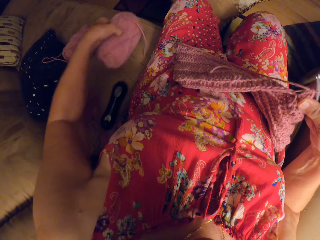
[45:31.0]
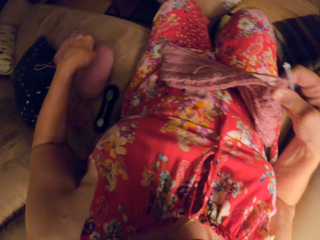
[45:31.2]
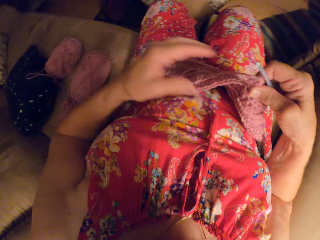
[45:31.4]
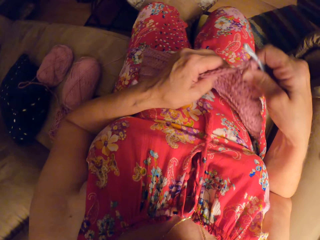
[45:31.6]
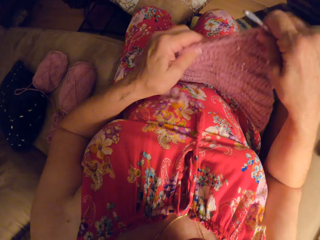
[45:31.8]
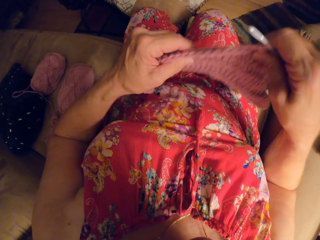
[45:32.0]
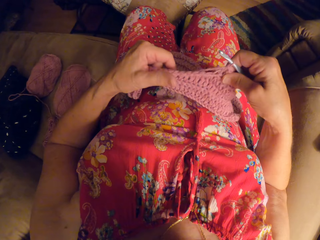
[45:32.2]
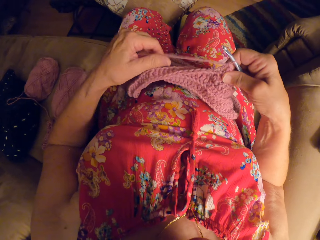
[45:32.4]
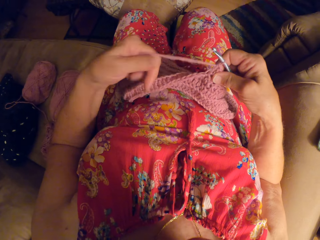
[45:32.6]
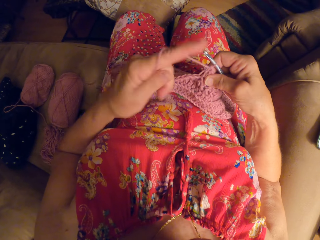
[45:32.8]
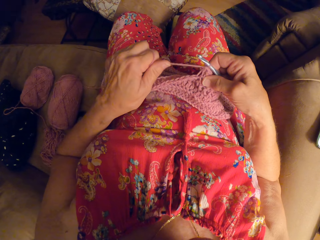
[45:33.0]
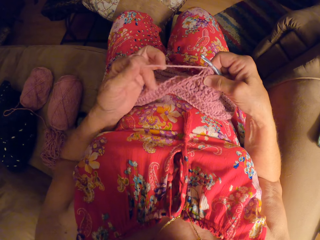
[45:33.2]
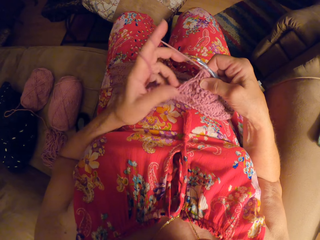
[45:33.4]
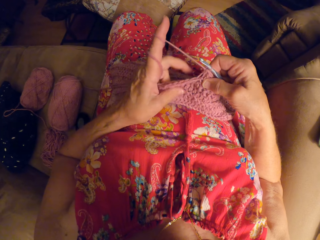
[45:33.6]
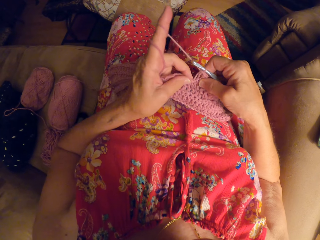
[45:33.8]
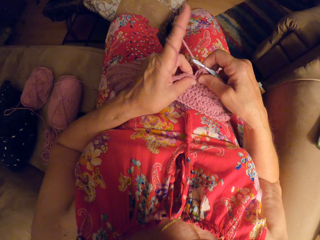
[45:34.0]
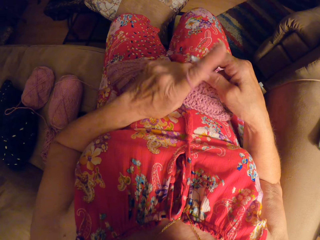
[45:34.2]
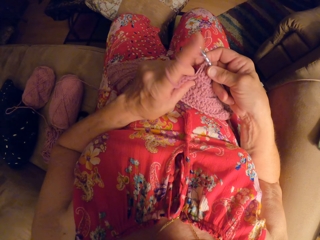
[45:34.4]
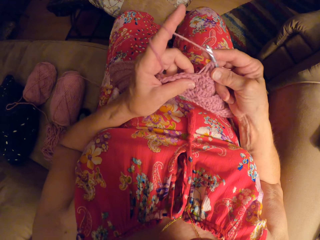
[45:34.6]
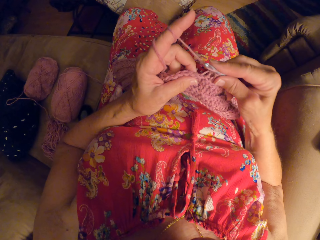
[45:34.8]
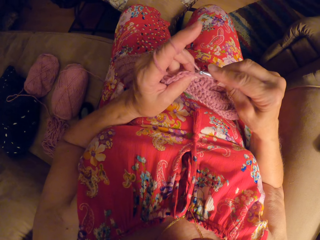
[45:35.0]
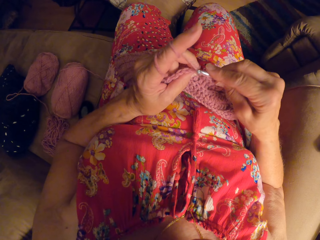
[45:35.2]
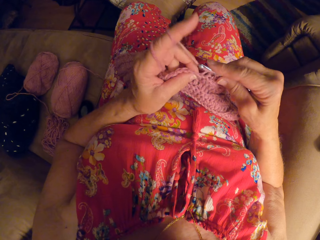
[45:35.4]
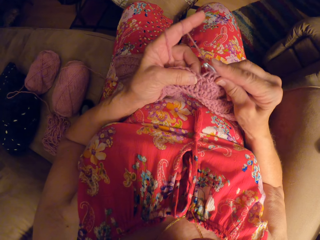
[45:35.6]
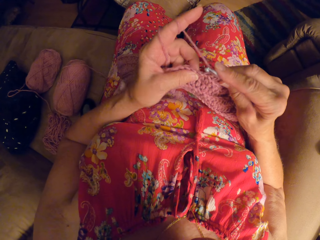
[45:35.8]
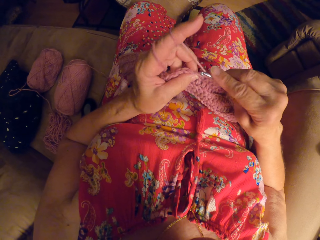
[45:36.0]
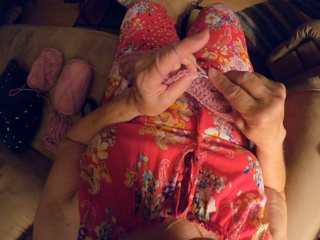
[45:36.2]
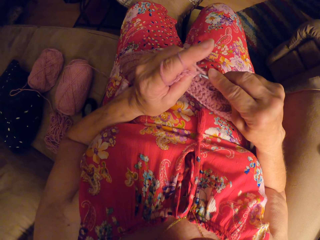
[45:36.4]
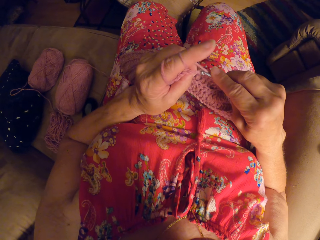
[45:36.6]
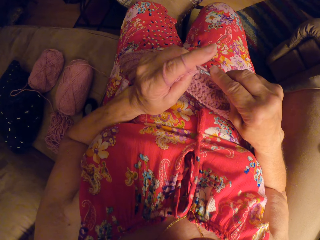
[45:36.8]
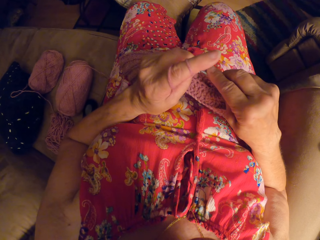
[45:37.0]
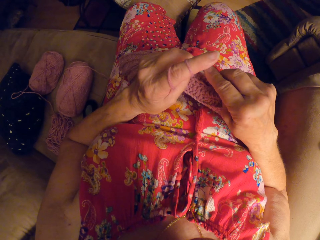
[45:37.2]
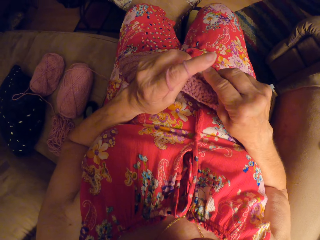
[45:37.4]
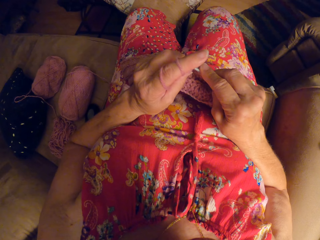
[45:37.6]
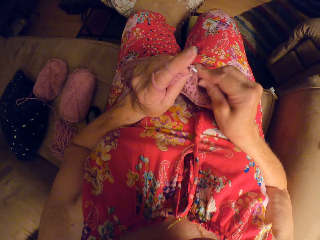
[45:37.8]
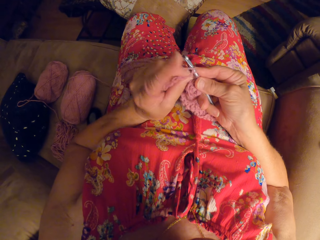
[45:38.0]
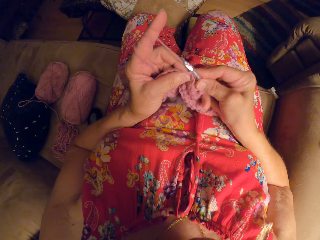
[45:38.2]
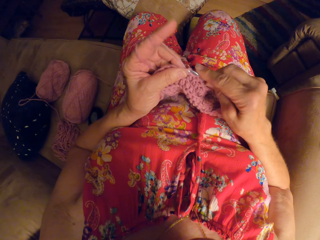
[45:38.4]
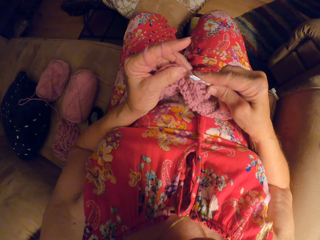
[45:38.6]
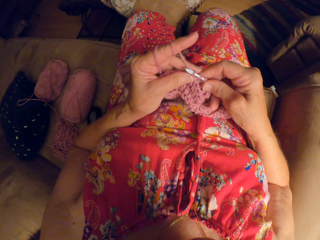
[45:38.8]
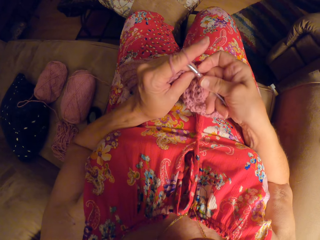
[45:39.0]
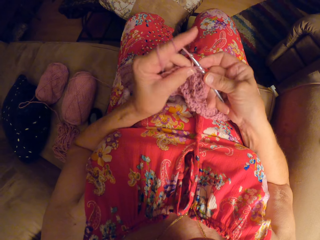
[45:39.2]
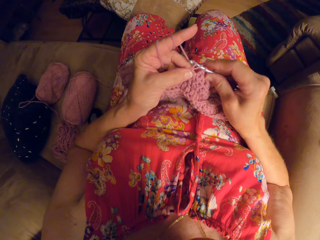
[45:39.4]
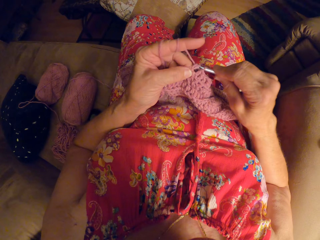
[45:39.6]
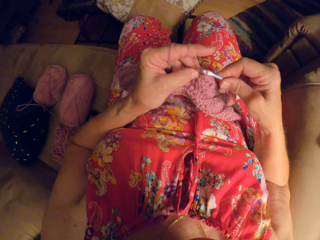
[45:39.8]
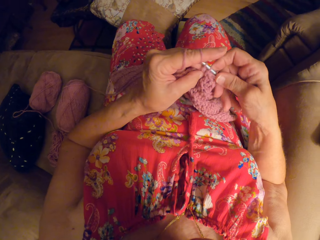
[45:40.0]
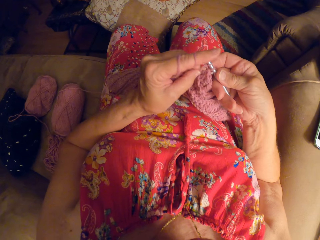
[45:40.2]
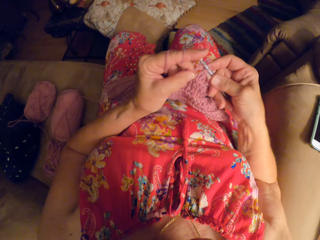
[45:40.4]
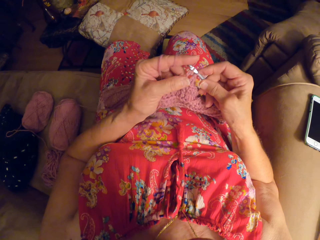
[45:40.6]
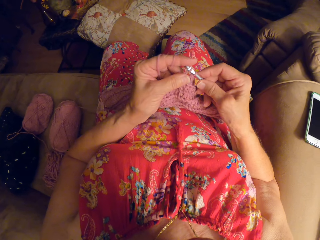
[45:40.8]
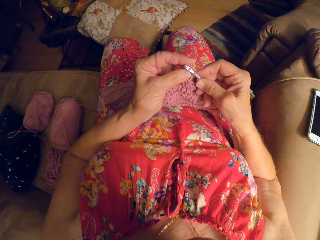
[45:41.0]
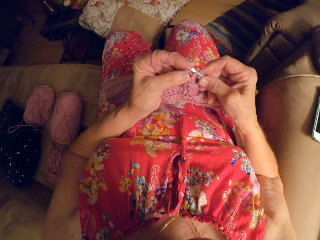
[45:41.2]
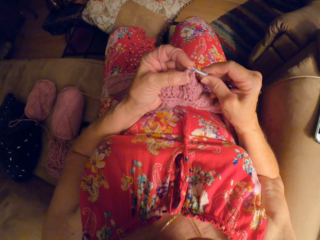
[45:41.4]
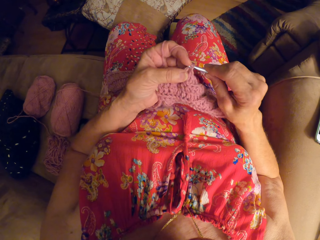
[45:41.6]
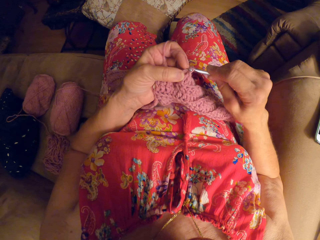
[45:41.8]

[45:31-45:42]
The camera wearer adjusts the crochet craft on her lap. She continues to crochet the yarn. She weaves a fabric cloth.

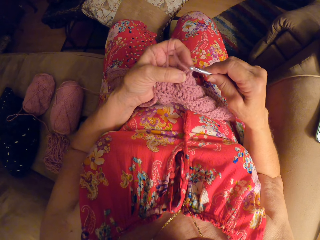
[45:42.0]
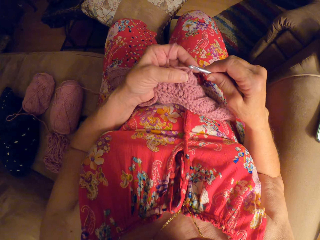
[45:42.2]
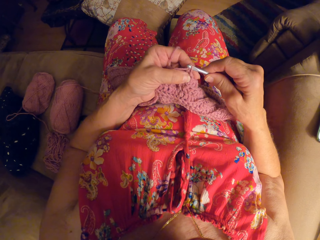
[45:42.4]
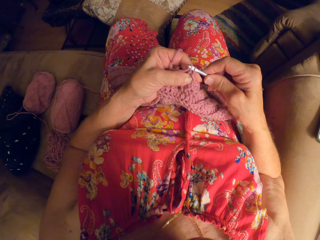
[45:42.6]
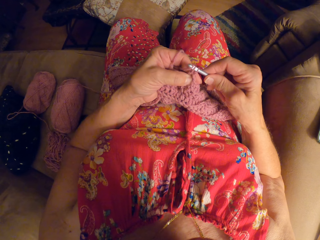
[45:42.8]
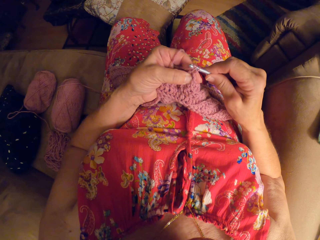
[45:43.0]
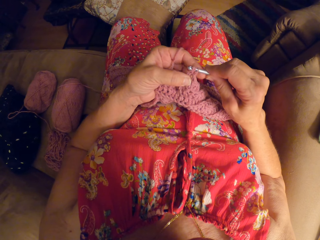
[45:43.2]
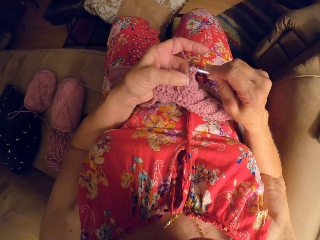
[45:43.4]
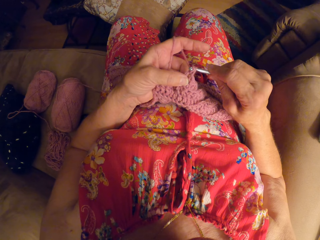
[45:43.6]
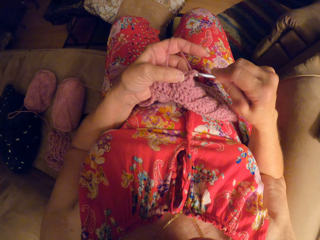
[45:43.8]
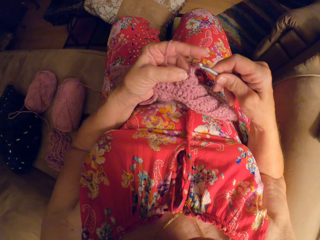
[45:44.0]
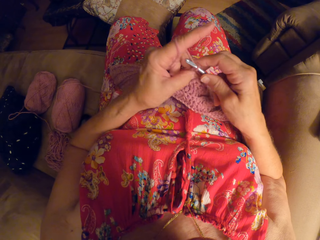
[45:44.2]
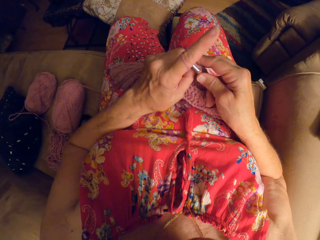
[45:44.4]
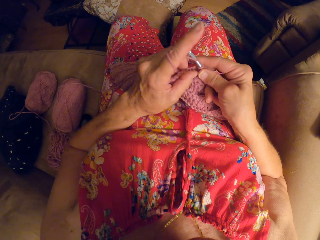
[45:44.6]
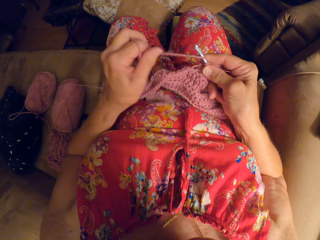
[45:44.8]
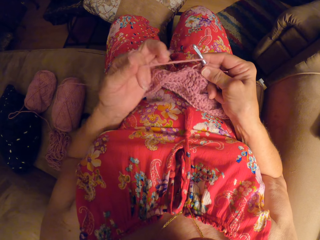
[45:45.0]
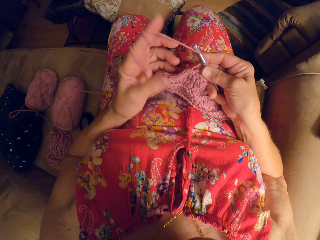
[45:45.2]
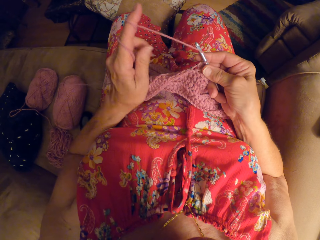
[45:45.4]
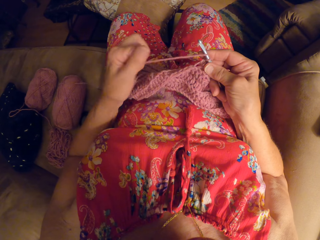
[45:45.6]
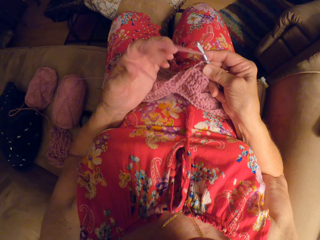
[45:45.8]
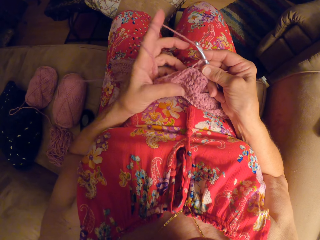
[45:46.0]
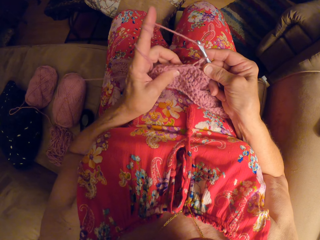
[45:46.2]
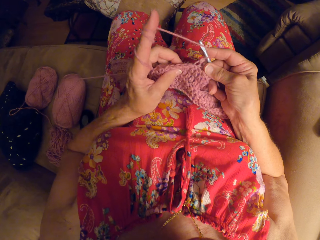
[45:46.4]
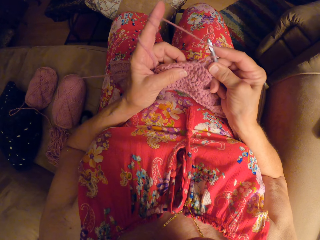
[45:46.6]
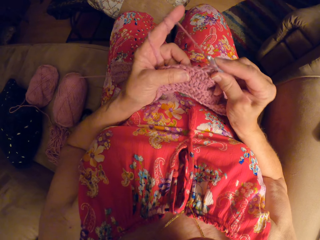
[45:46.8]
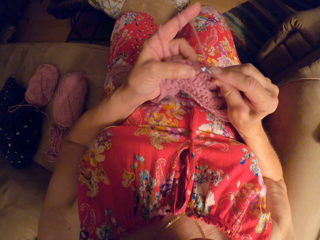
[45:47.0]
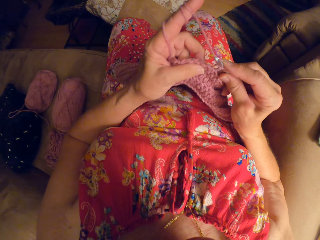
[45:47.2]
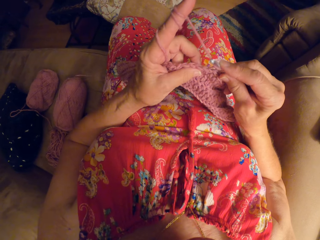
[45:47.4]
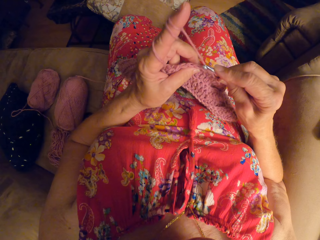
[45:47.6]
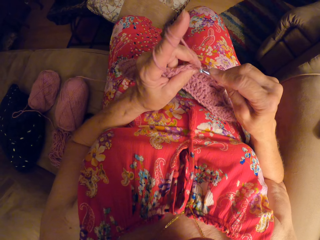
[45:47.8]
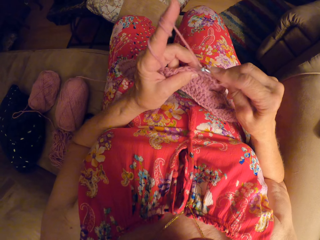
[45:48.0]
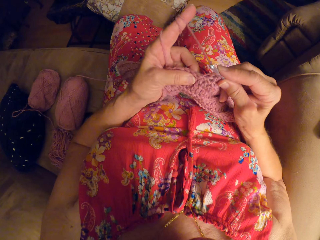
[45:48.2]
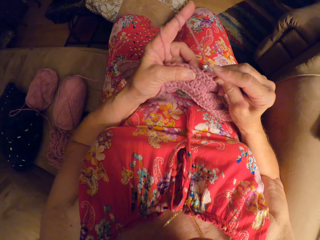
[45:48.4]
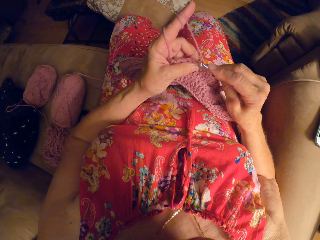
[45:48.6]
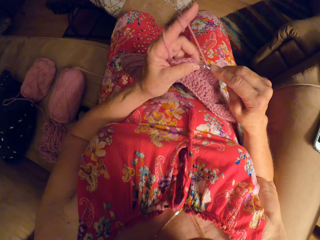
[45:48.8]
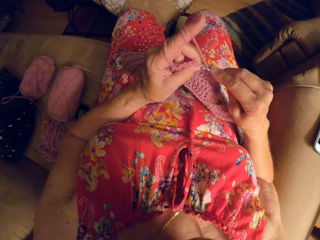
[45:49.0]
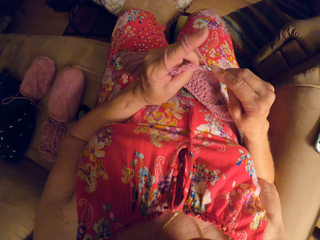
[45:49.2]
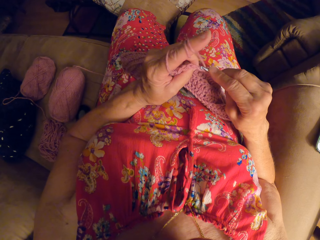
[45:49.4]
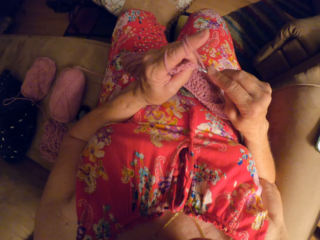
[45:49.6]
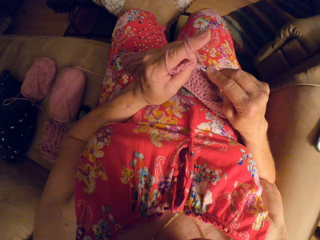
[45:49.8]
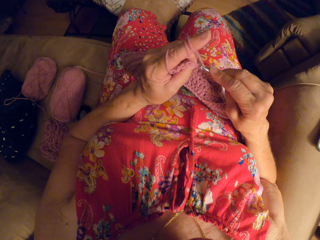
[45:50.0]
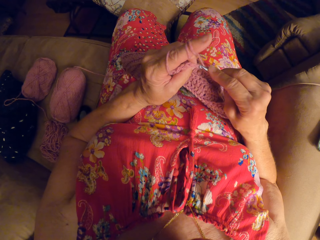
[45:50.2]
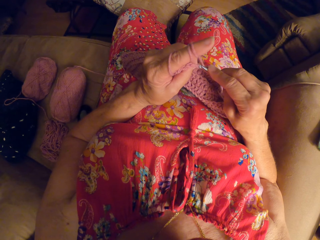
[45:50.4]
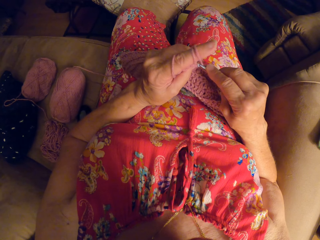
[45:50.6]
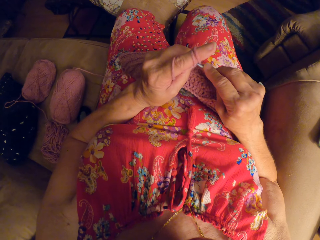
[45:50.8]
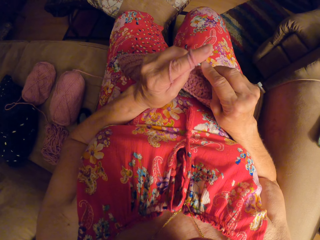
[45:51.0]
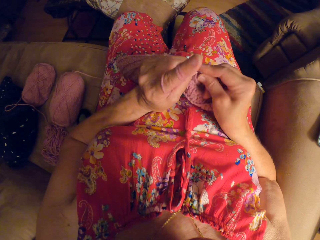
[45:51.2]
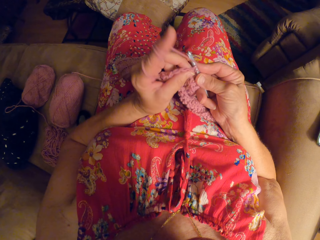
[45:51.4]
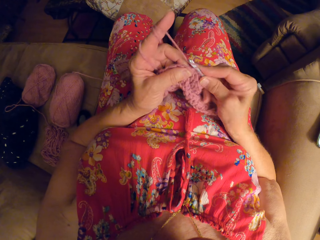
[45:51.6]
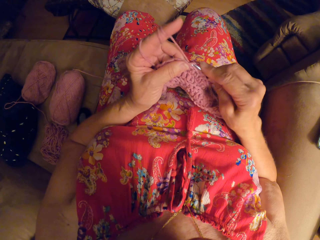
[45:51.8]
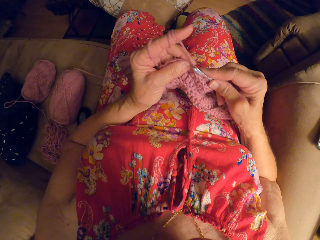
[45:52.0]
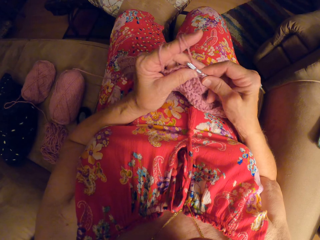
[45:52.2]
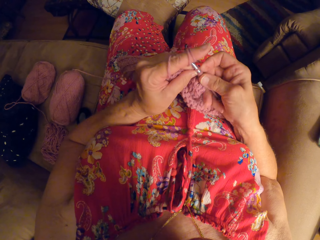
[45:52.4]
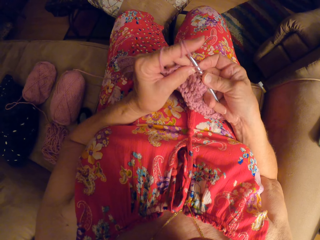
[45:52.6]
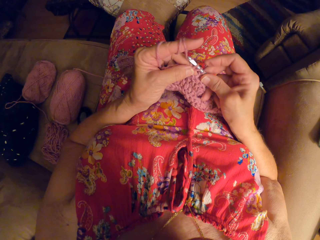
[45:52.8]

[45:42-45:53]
The camera wearer rolls the yarn around her finger. She weaves a fabric cloth.
